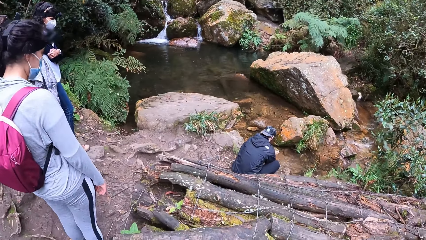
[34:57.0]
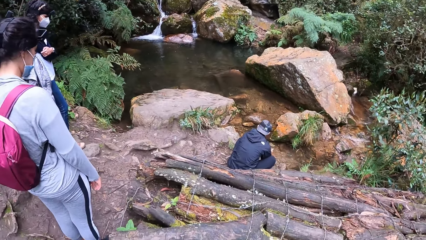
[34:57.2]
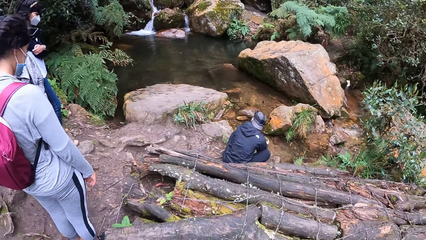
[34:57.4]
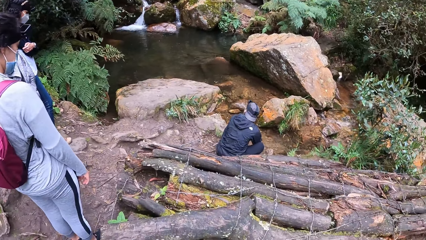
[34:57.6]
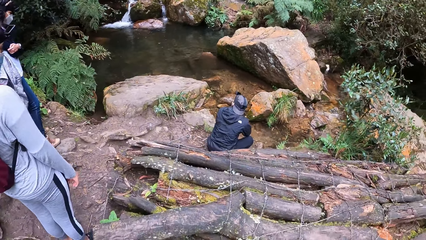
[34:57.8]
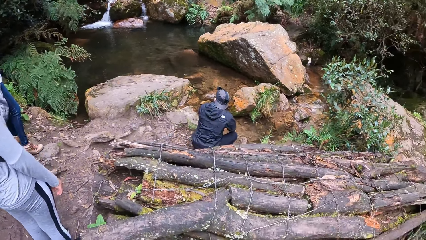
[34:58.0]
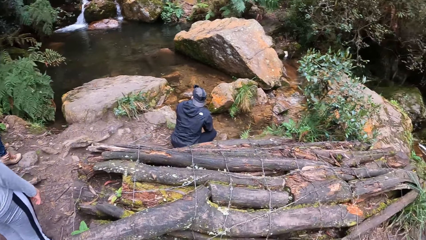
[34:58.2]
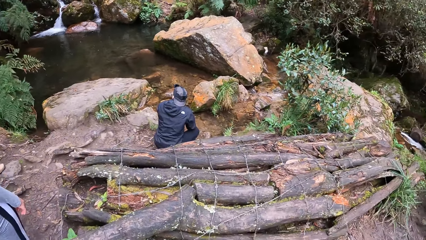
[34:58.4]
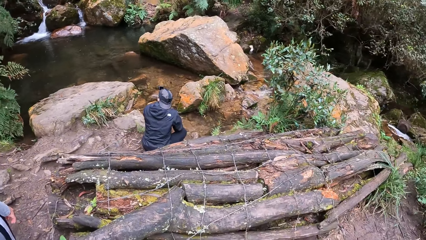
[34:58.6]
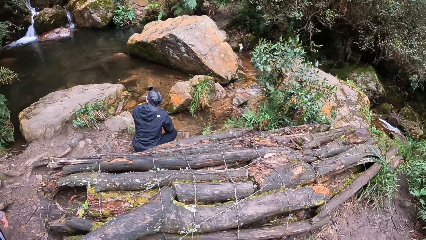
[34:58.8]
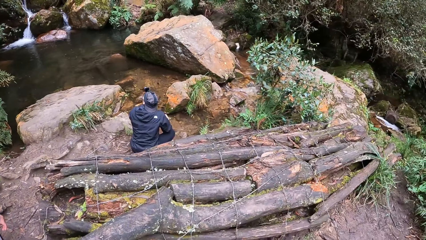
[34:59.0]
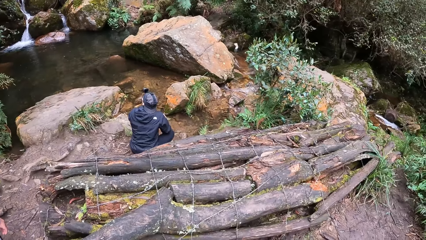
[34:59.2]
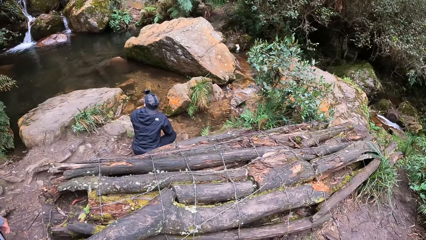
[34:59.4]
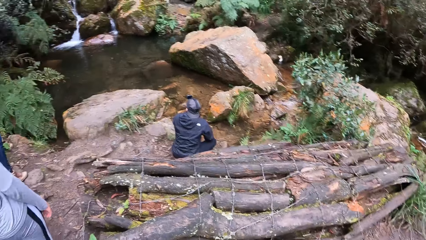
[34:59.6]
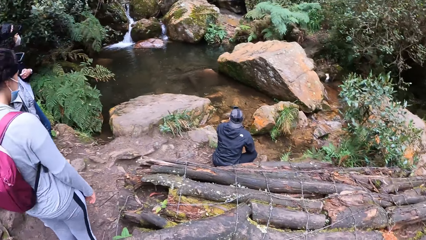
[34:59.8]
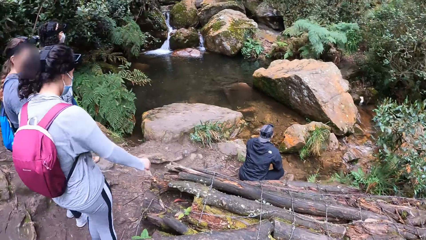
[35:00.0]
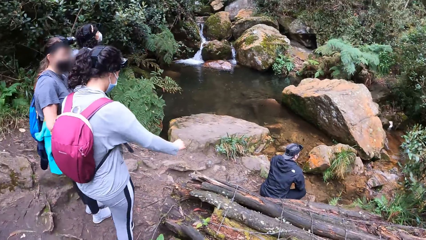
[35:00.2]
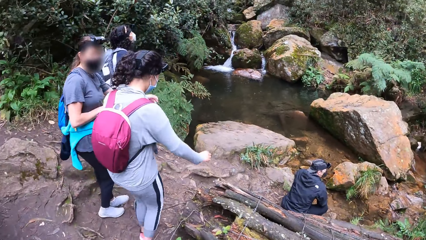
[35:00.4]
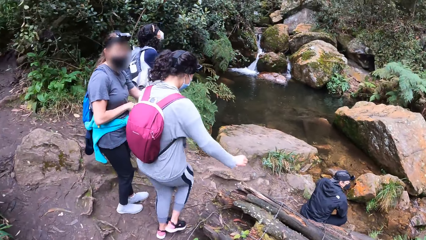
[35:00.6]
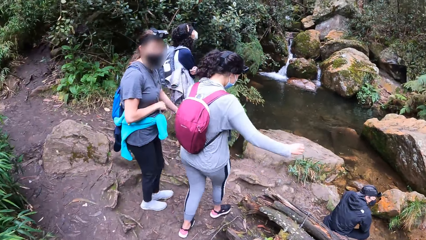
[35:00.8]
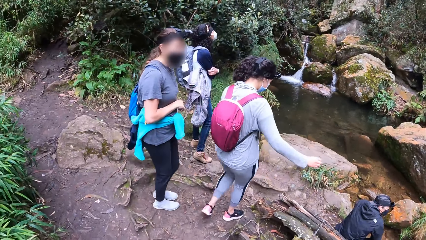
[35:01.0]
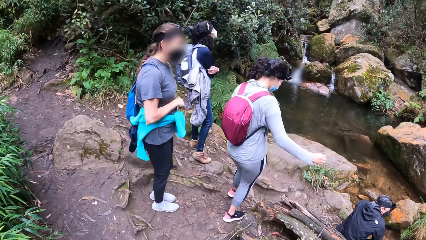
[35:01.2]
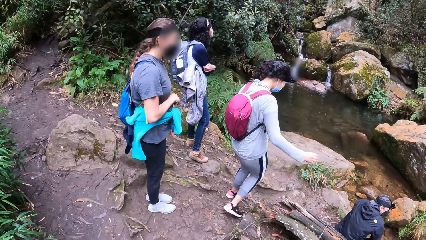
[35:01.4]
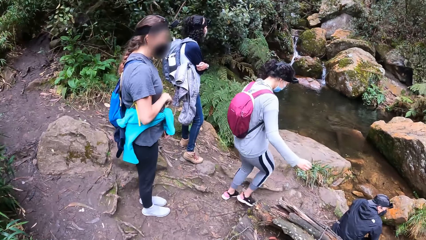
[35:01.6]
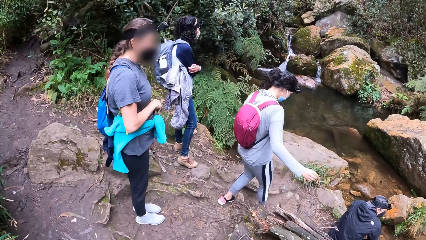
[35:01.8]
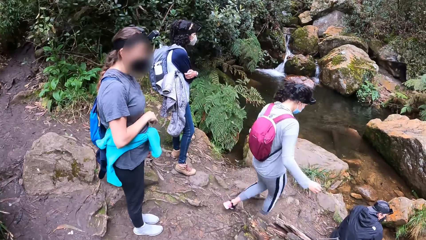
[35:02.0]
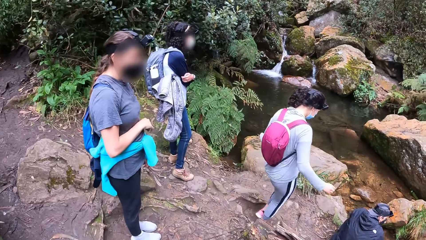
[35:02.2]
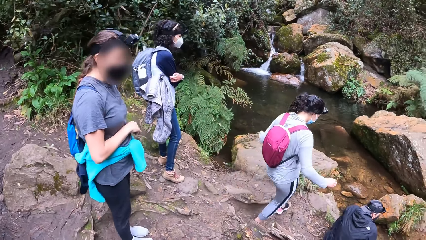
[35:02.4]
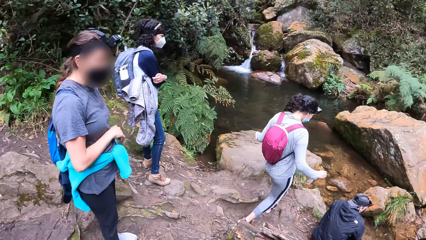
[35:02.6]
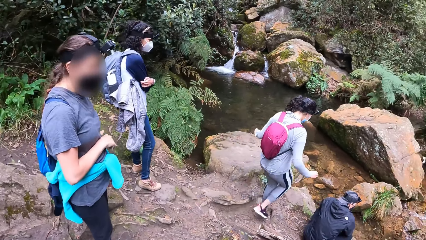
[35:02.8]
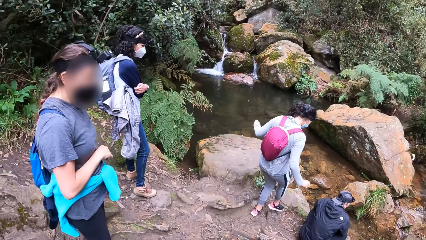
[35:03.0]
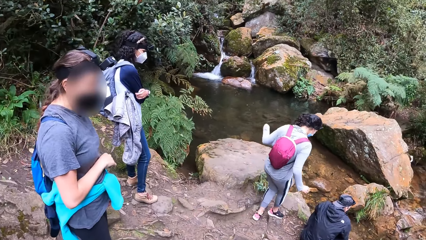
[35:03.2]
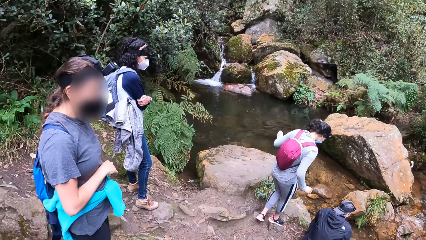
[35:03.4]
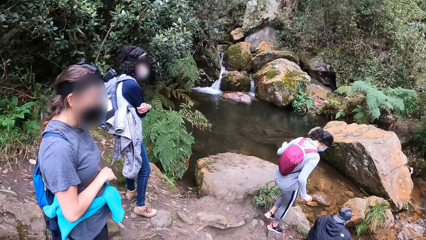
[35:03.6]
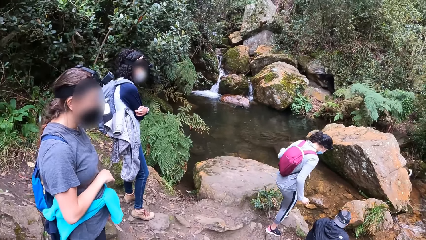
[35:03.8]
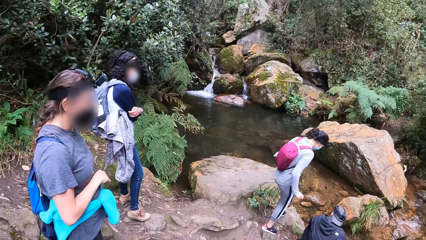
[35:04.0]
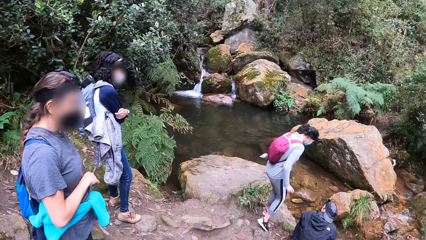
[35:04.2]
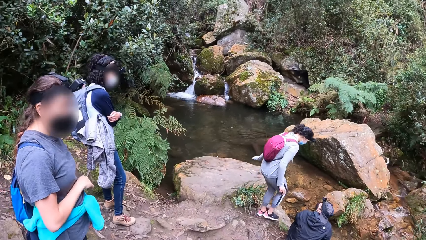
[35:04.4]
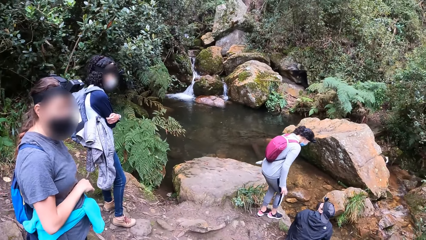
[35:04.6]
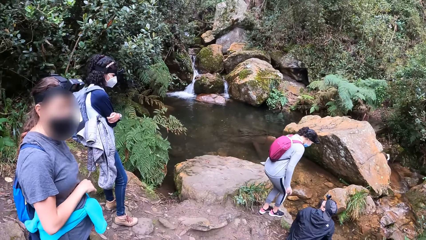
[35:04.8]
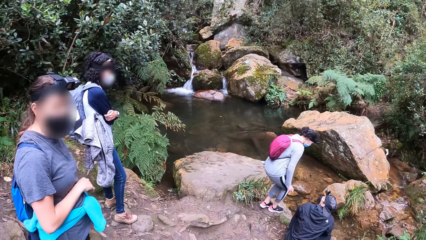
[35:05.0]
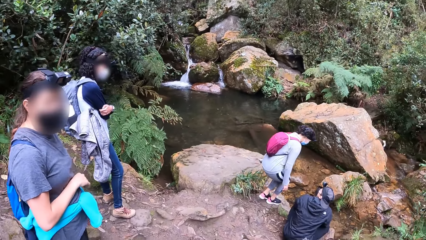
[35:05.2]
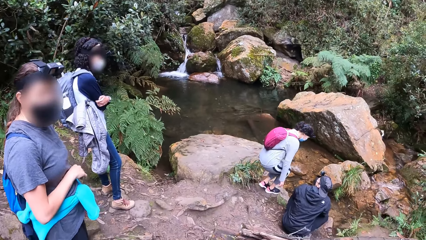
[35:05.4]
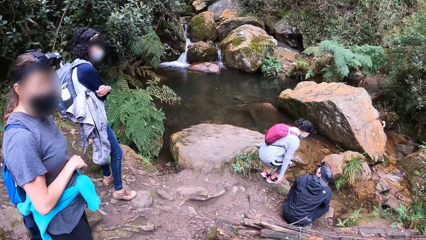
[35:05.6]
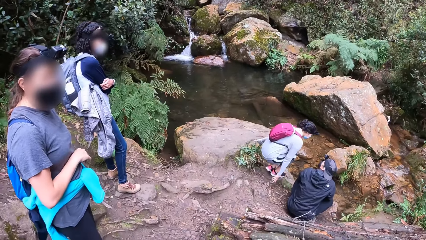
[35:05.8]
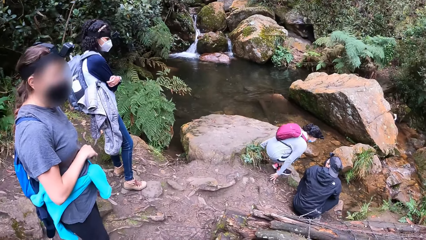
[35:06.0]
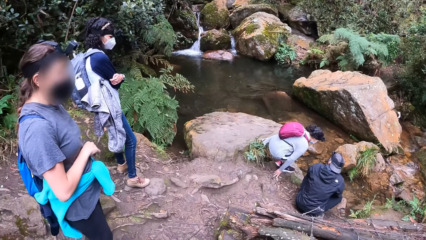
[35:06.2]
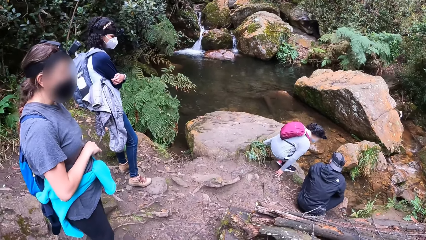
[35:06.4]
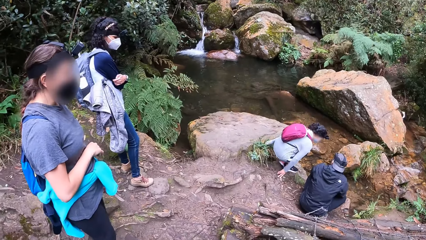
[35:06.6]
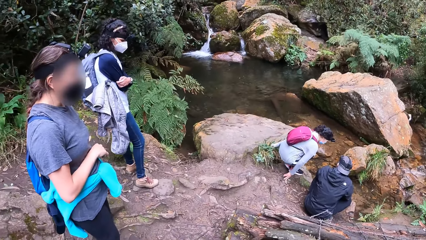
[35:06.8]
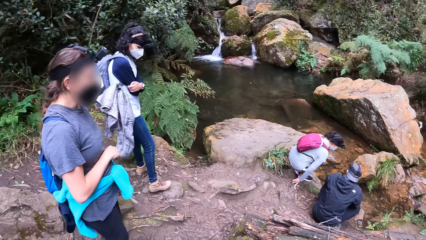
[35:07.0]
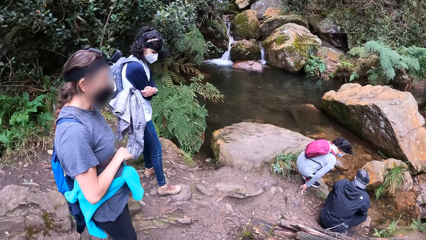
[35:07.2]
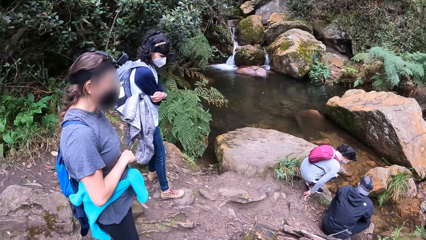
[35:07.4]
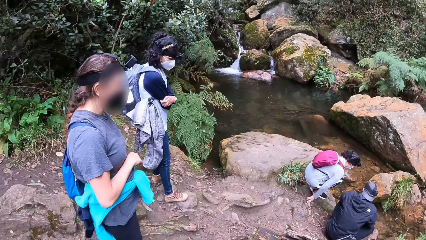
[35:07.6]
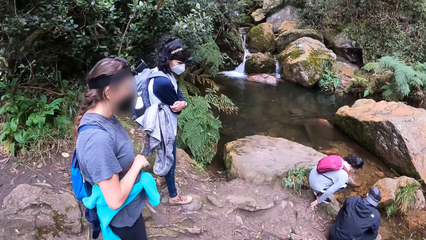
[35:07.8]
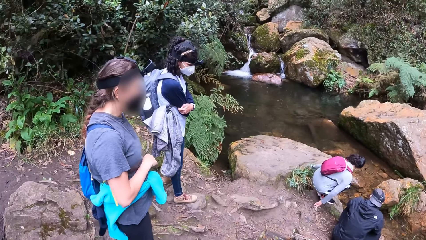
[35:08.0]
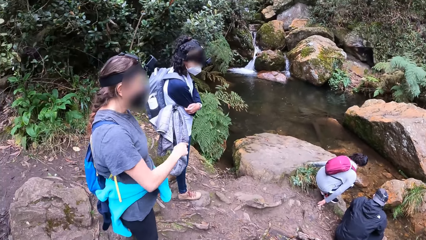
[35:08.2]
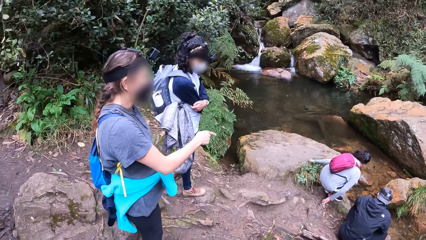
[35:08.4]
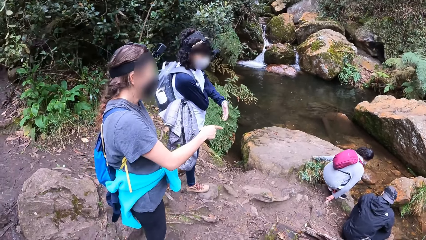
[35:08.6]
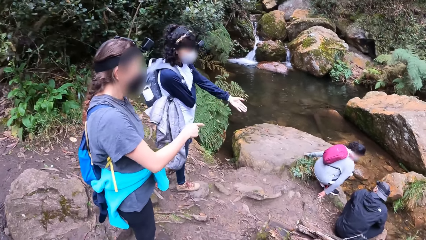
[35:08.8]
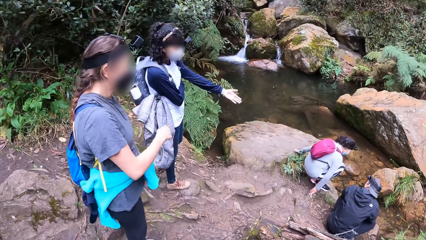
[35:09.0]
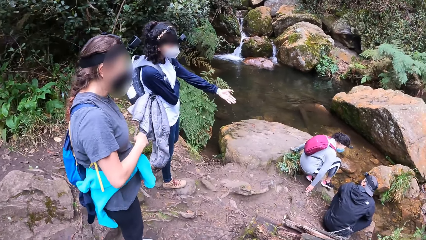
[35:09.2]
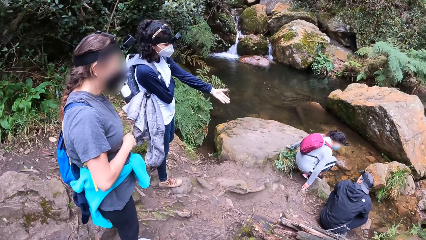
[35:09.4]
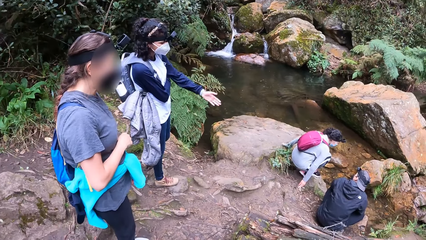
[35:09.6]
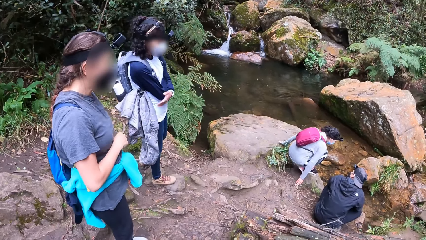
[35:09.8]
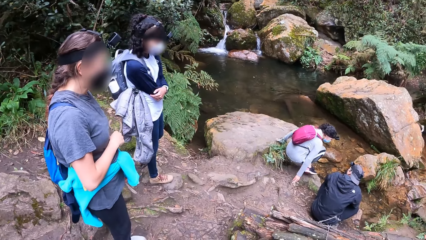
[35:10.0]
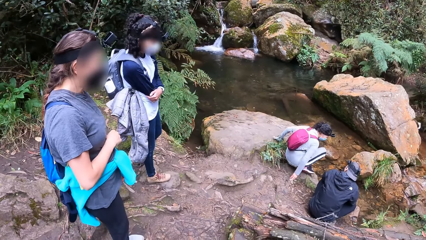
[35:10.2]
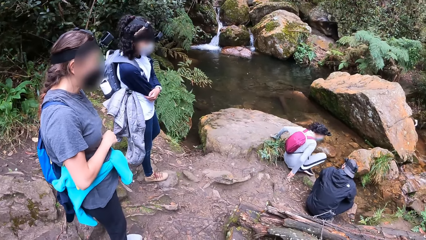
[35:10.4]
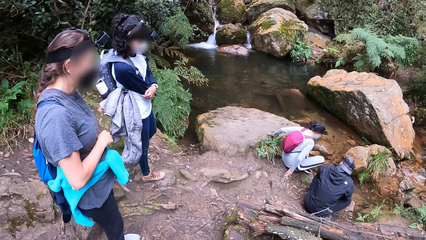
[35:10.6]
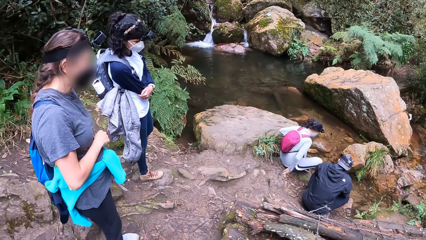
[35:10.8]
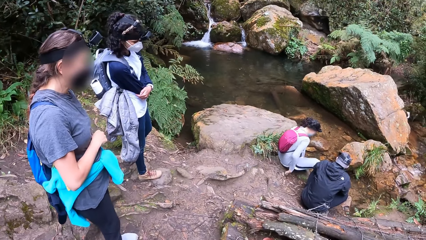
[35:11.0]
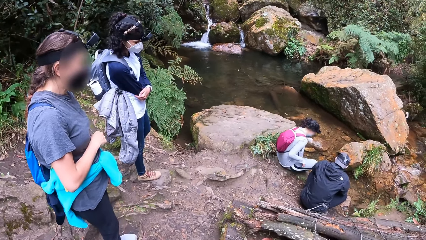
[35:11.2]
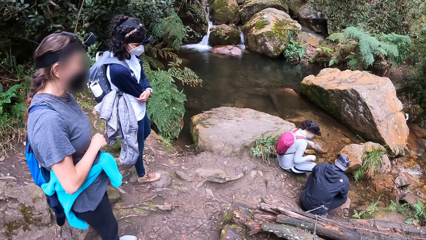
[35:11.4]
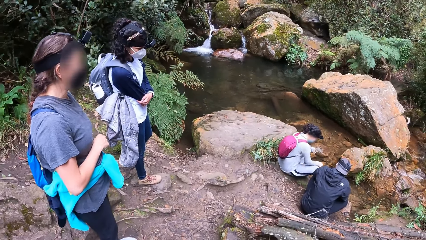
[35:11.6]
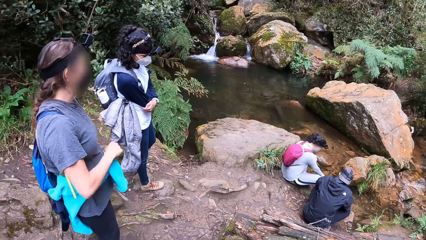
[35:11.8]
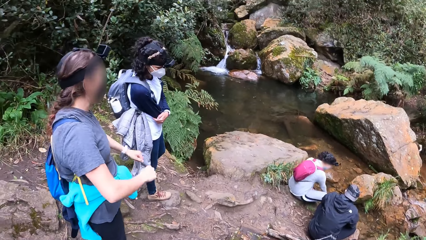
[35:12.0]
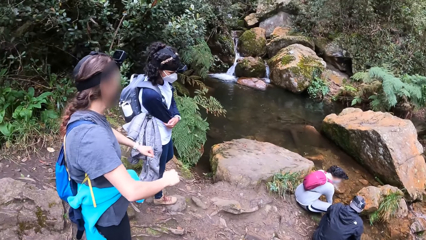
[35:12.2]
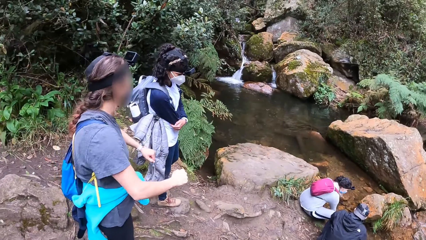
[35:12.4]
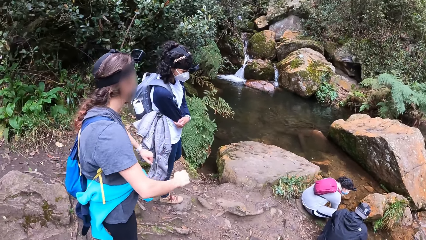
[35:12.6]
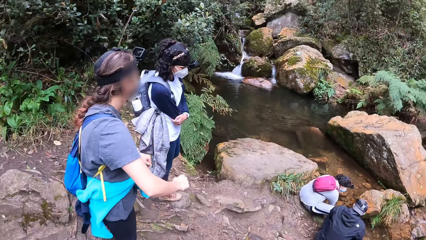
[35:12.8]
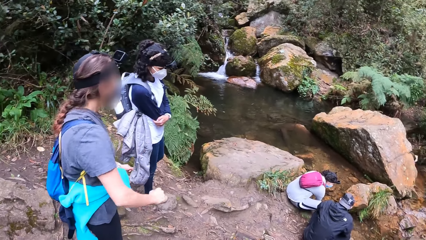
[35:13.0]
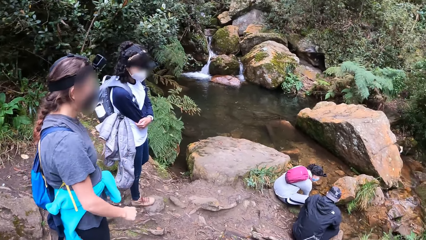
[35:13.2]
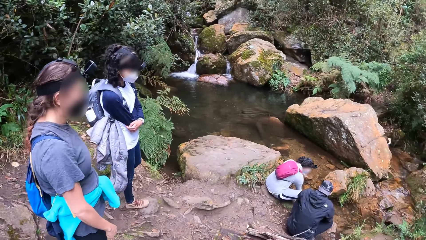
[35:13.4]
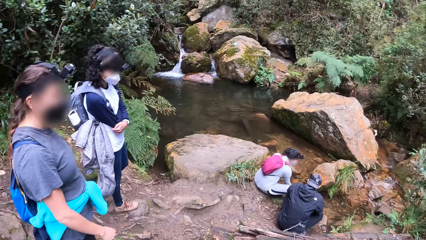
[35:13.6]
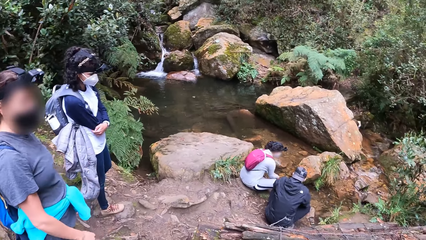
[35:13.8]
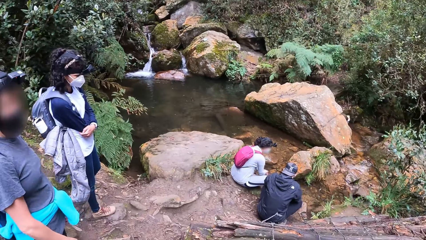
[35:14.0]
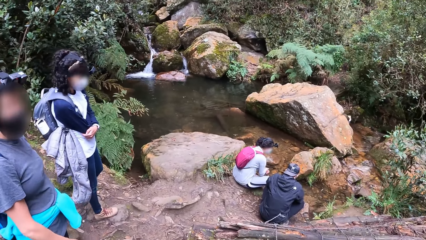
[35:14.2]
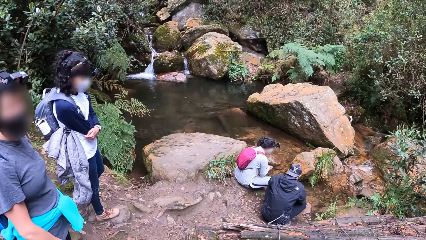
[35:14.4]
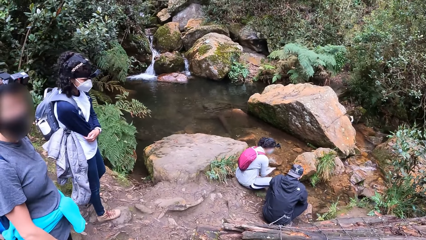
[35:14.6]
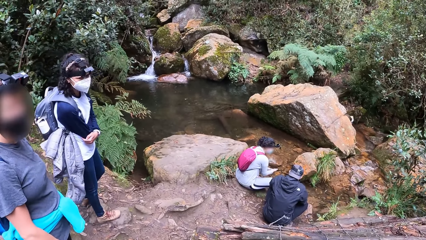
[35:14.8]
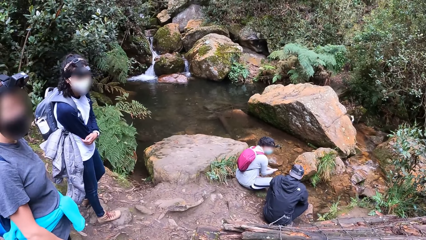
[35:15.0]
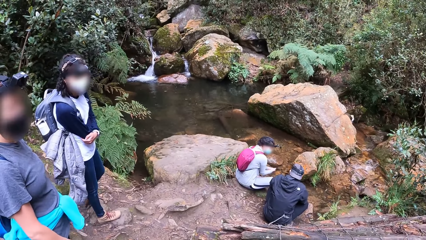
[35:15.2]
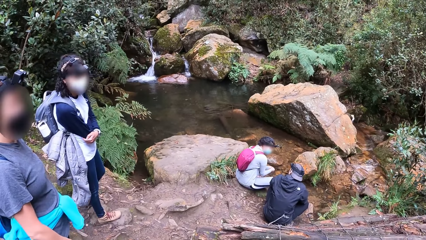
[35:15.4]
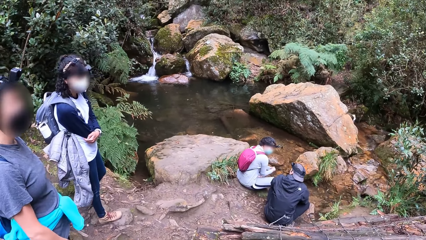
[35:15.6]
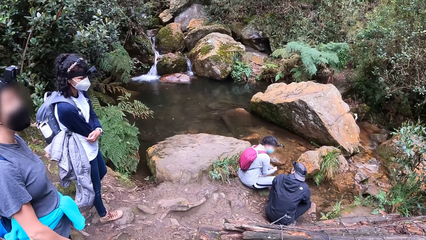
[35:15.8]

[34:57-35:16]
The woman stretches her right hand. She walks on the mountain. She squats on the ground with both hands. She sits on a rock. A lady interacts with another person. Another woman points to the people at the riverside with her right hand. A man stretches his left hand to the people at the riverside. The first woman sits beside a rock at the riverside. She washes both hands with the water from the river. The other woman wiggles both hands.
